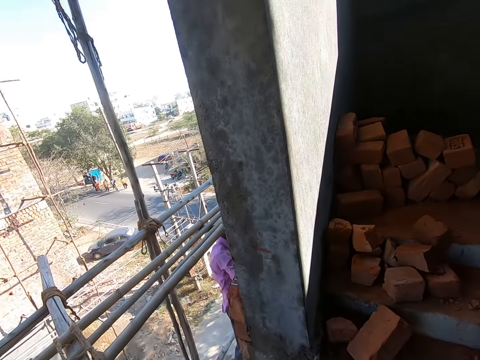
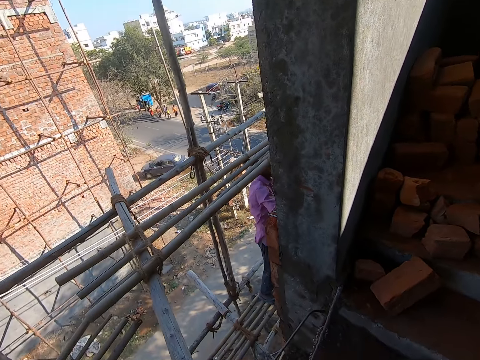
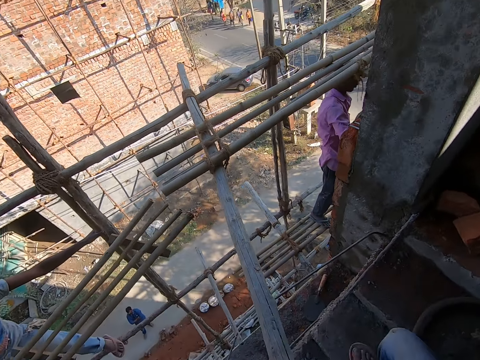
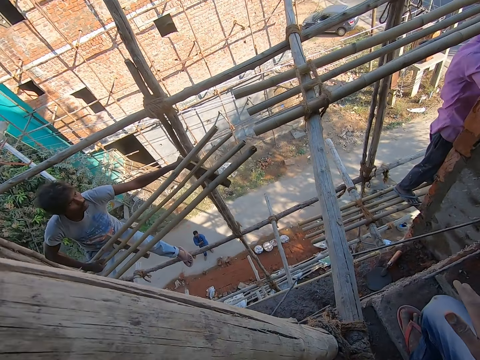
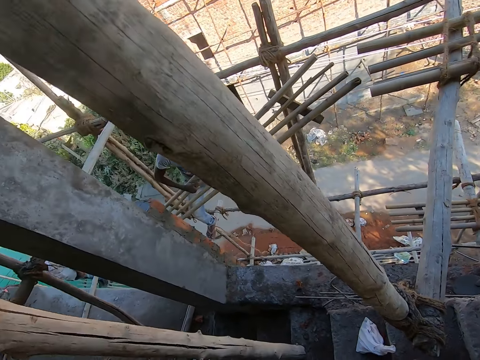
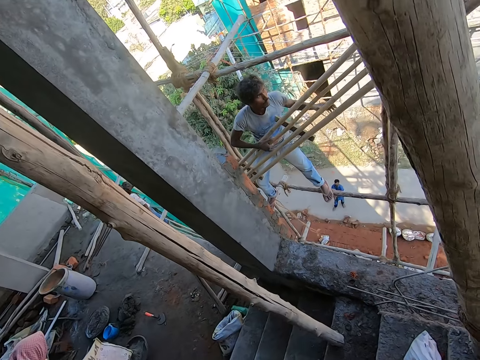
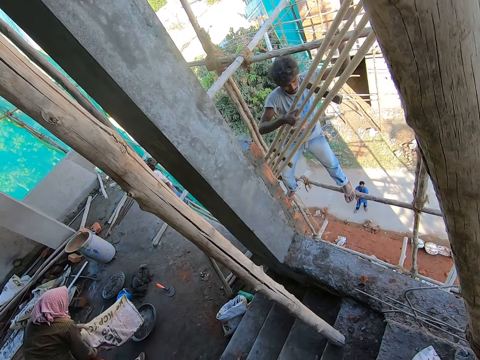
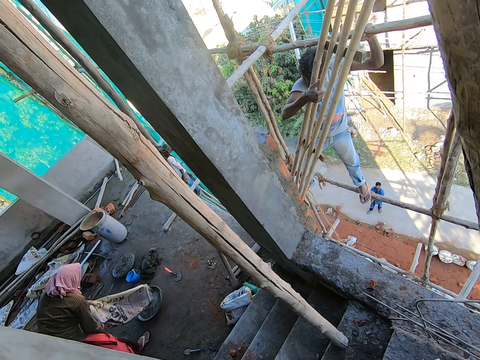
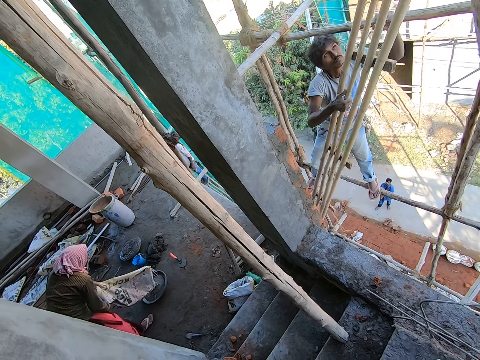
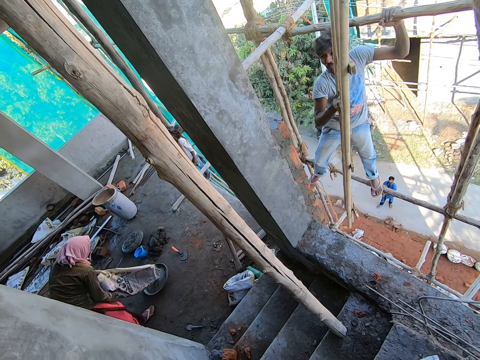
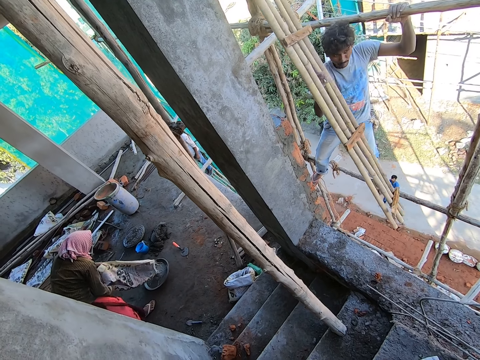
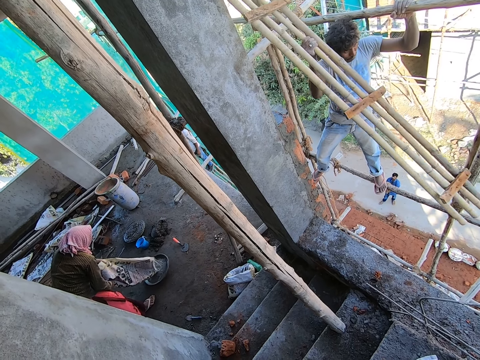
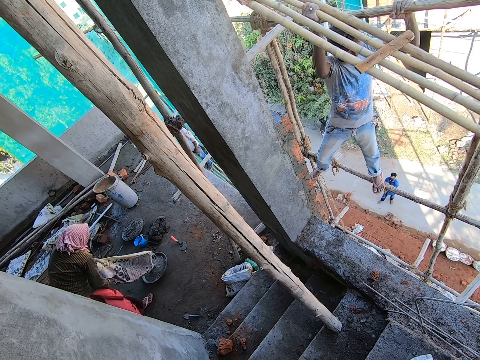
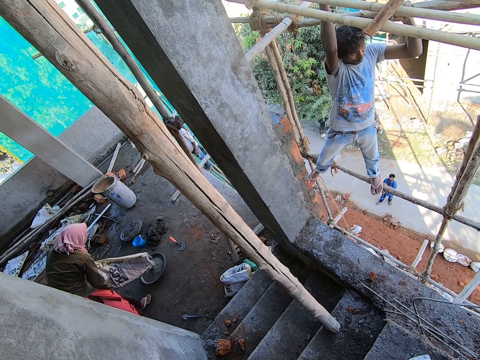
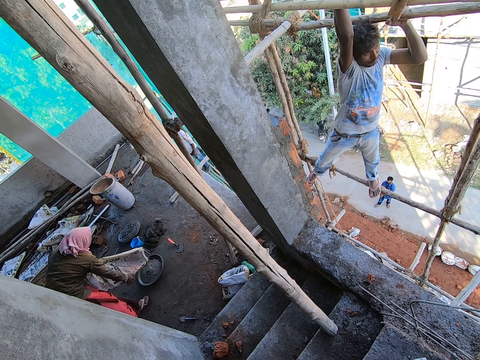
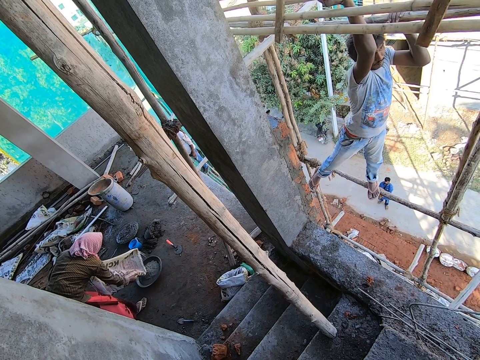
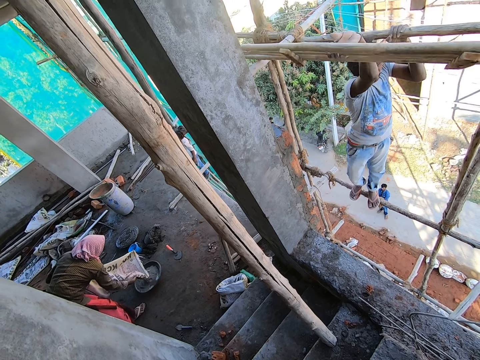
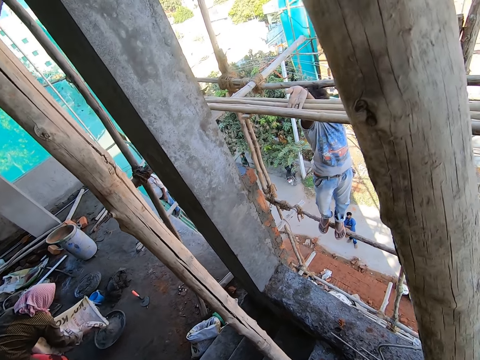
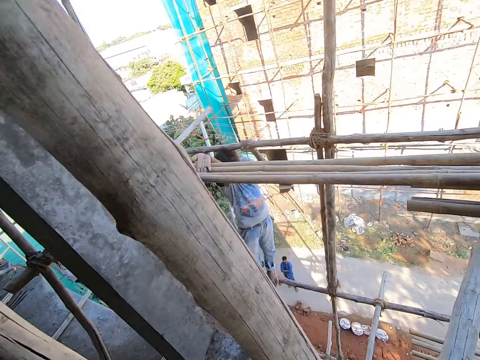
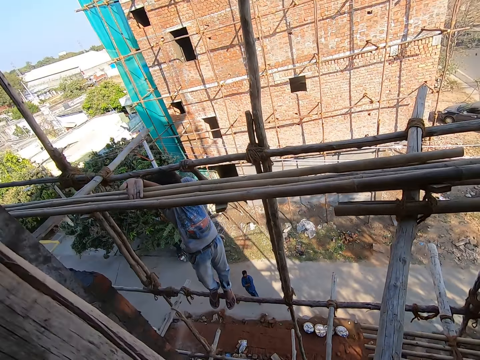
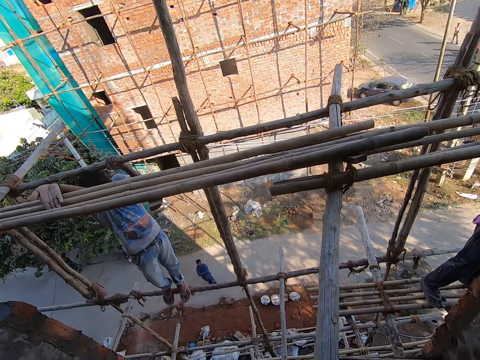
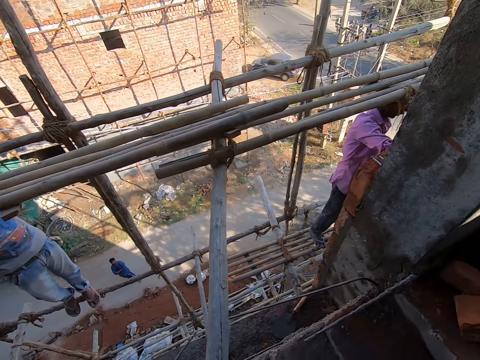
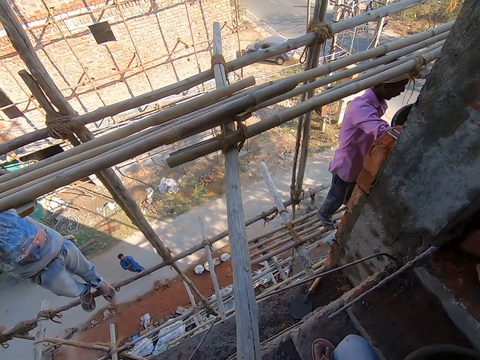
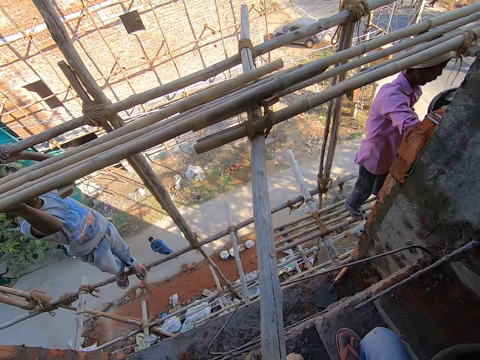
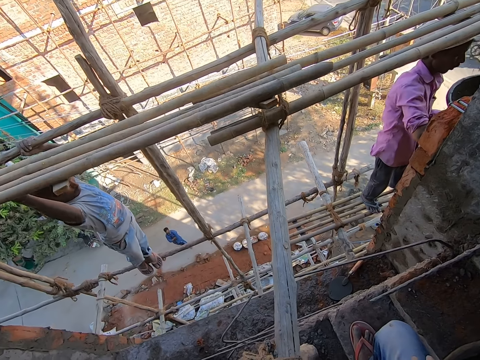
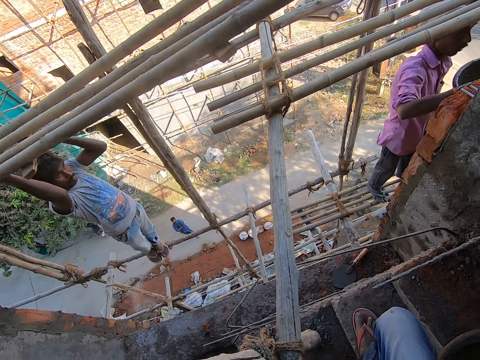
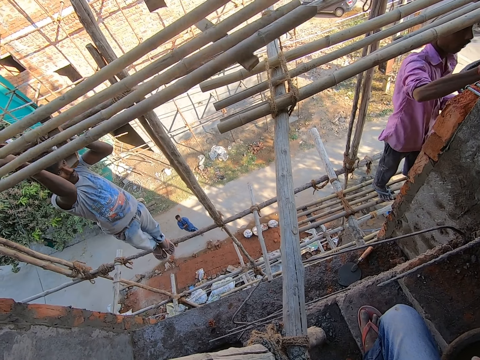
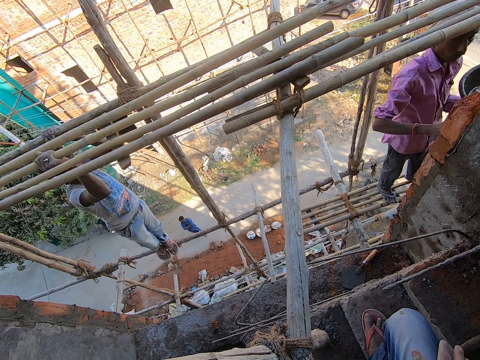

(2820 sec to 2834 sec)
The camera wearer looks around. The first man adds a portion of bamboo in his right hand to the scaffold. The woman pours some cement in the pan from a sack in her left hand.

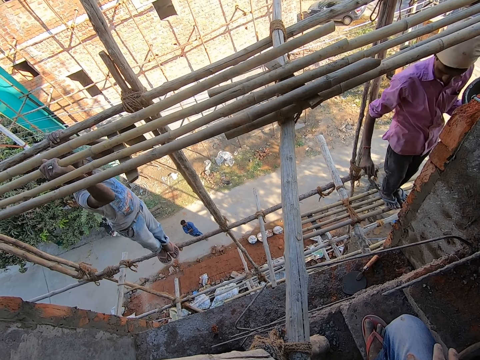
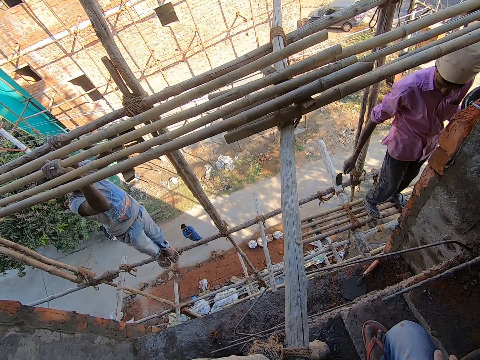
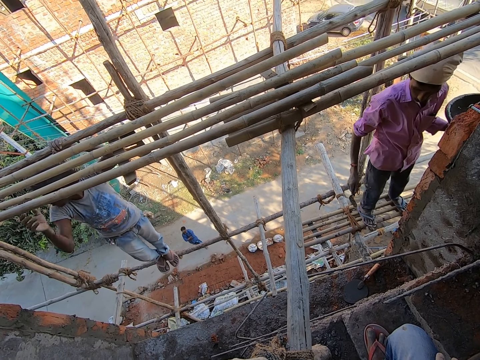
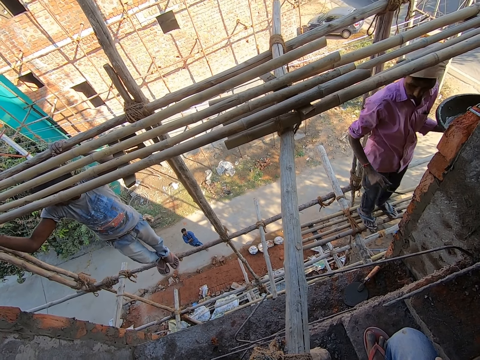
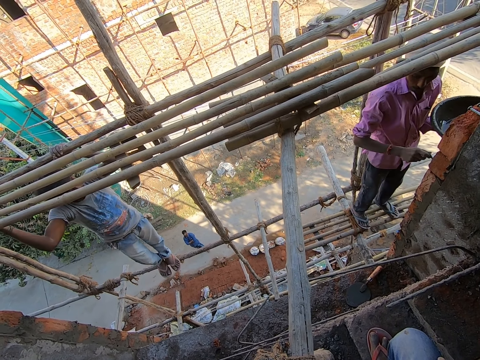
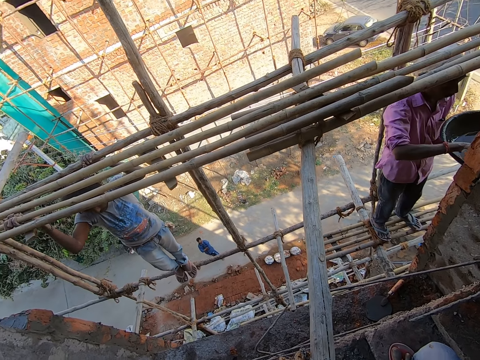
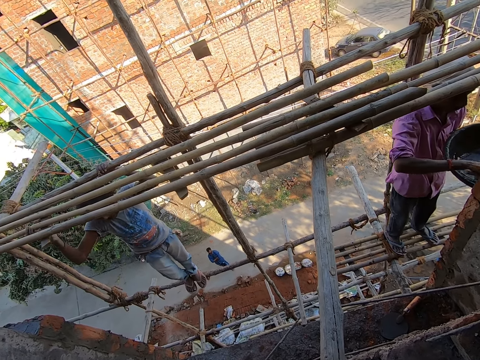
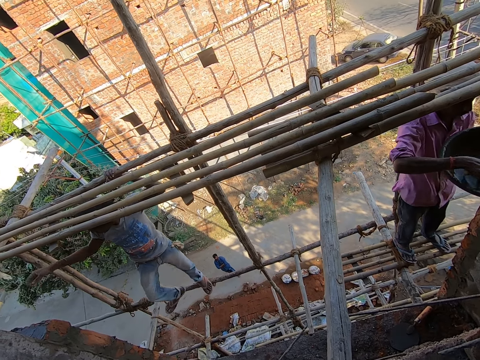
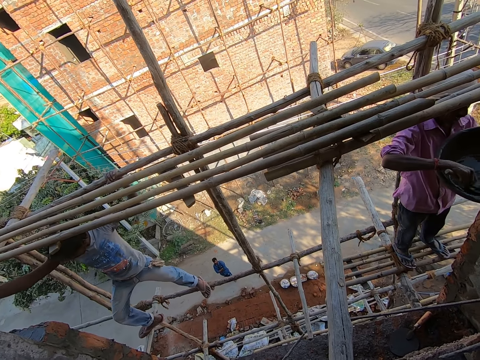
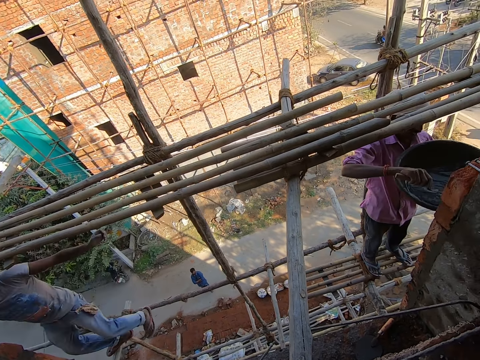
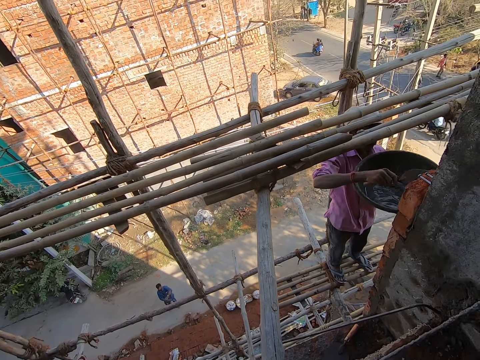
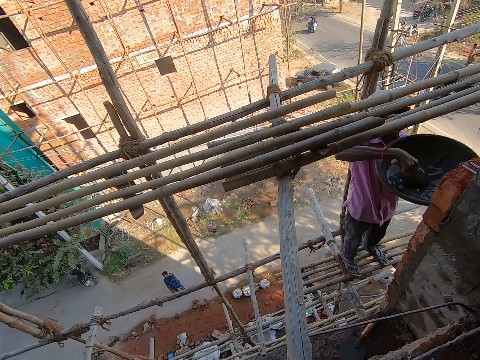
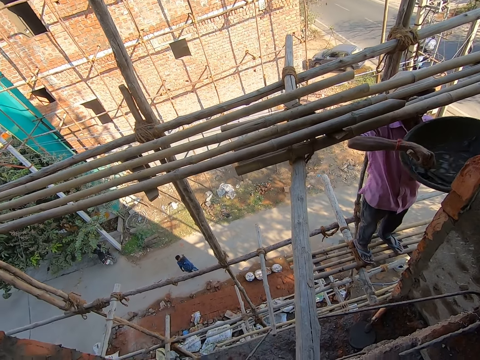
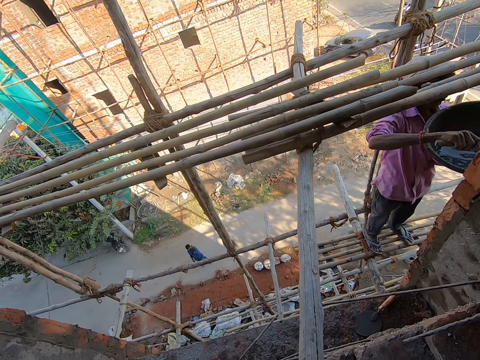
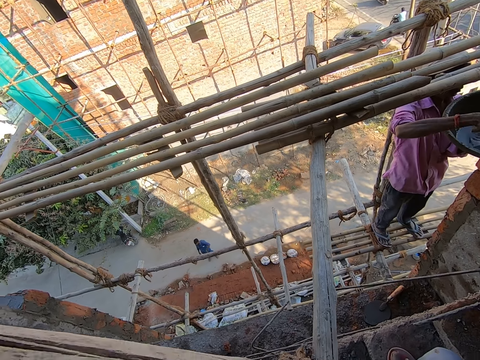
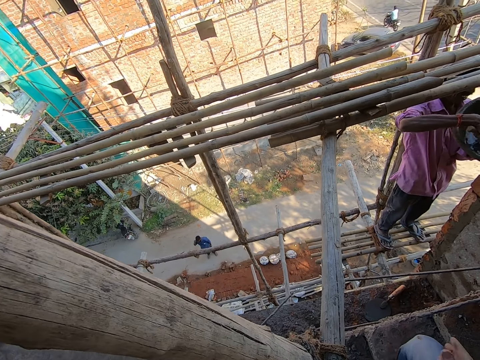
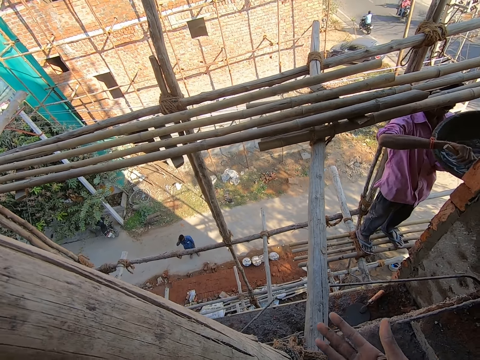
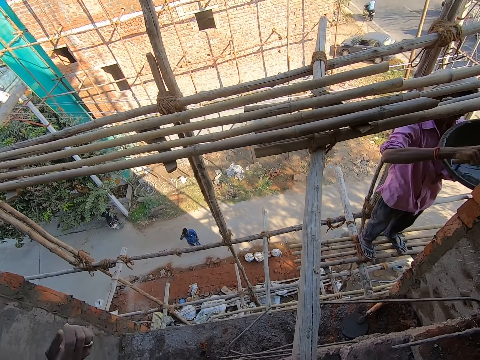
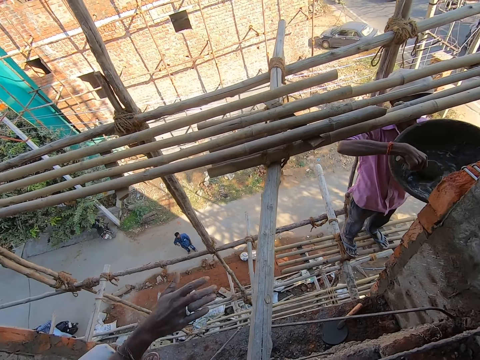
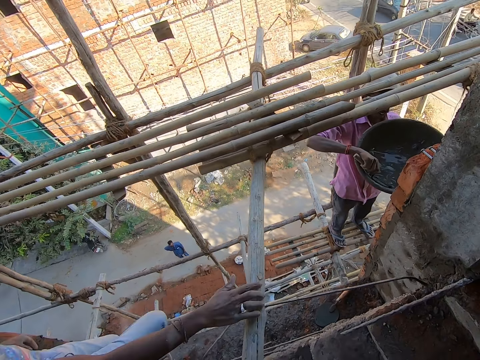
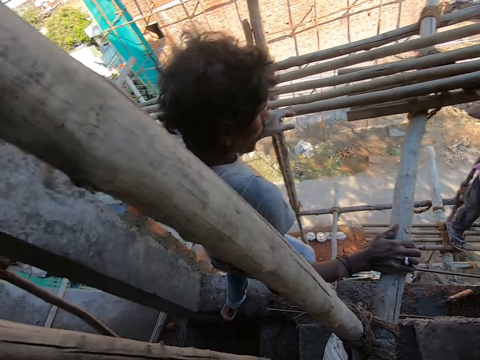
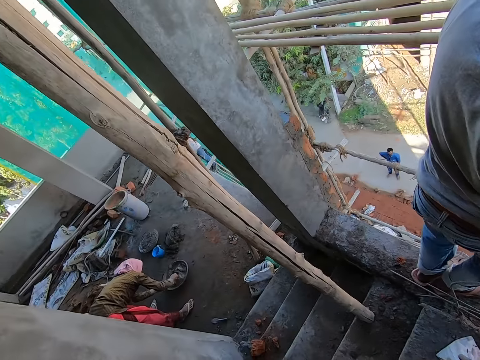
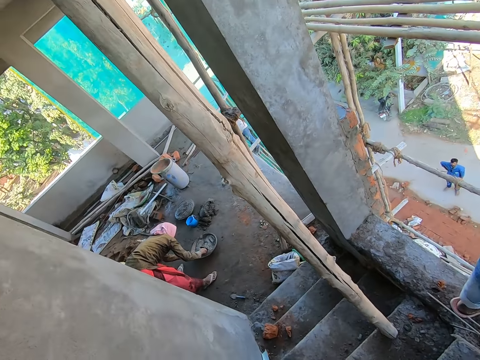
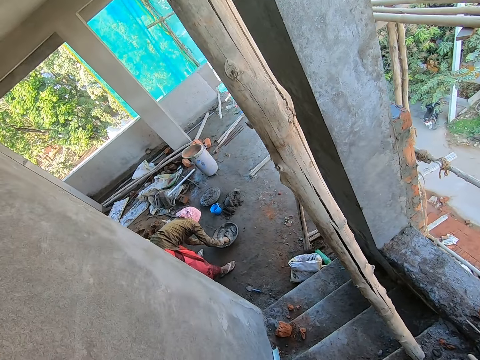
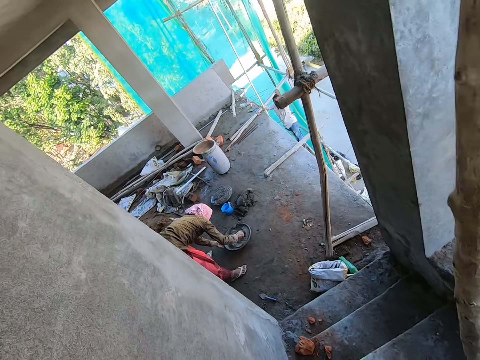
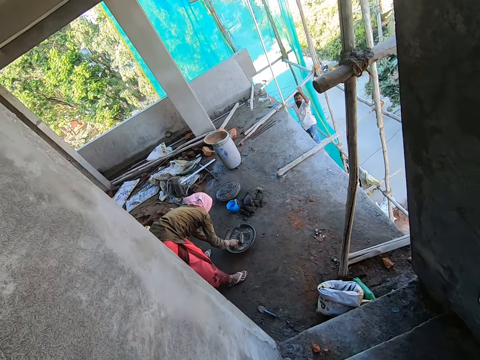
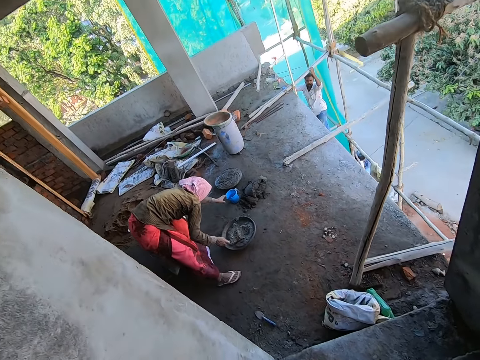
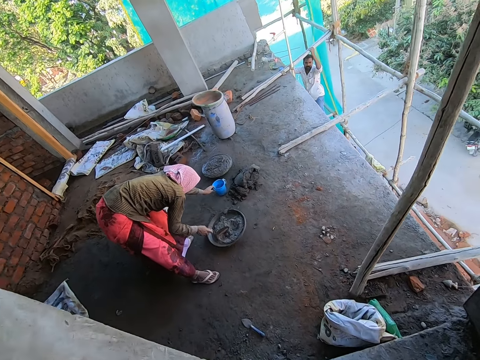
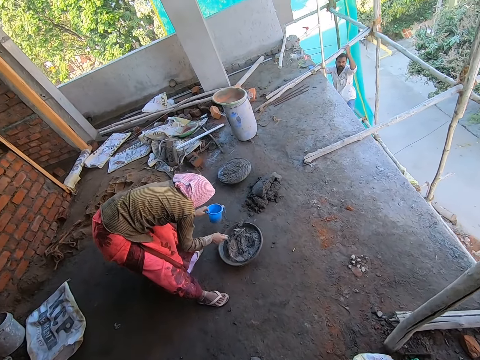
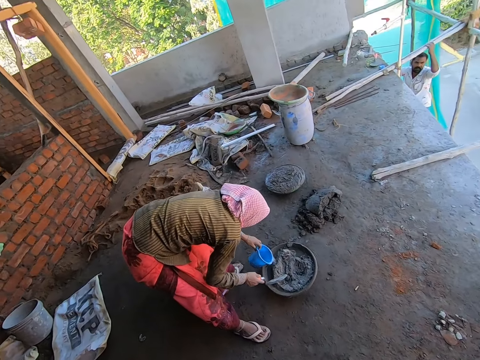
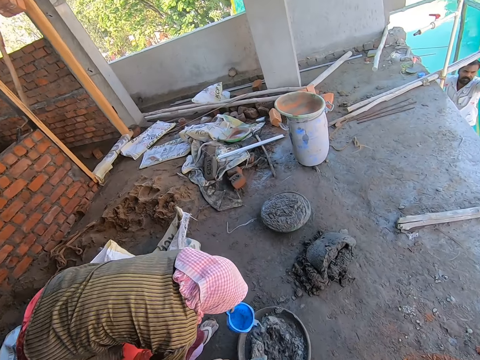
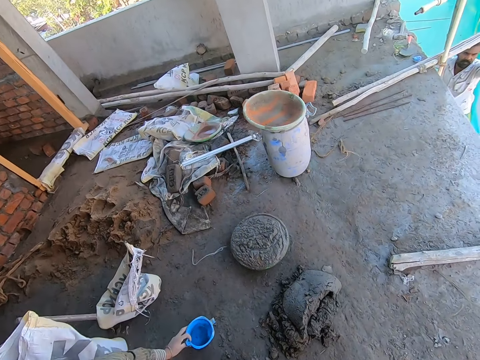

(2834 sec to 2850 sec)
The other man cleans the trowel in his right hand in the pan in his left hand. The woman mixes the mortar in the pan with the trowel in her right hand. The camera wearer interacts with the other man. The woman picks up the cup on the ground with her left hand. The camera wearer moves around. The woman pours water into the pan on the floor with the cup in her left hand.
